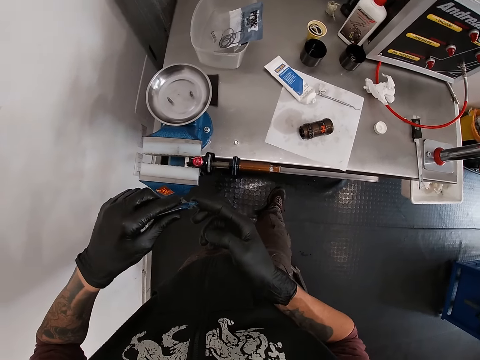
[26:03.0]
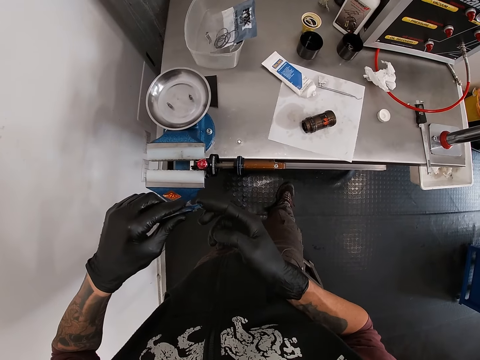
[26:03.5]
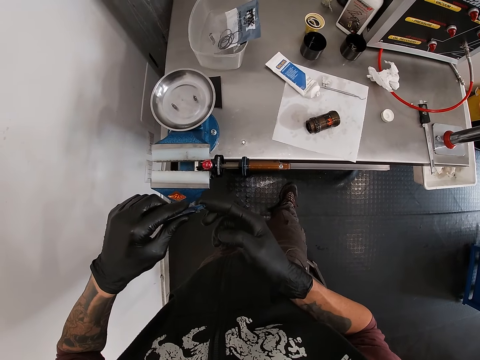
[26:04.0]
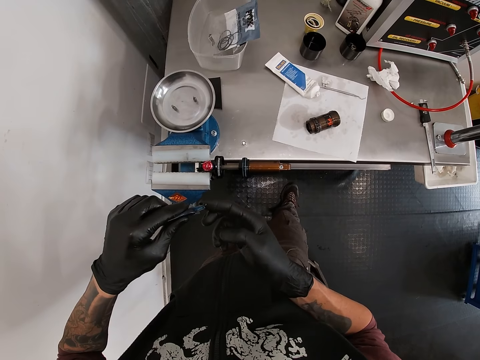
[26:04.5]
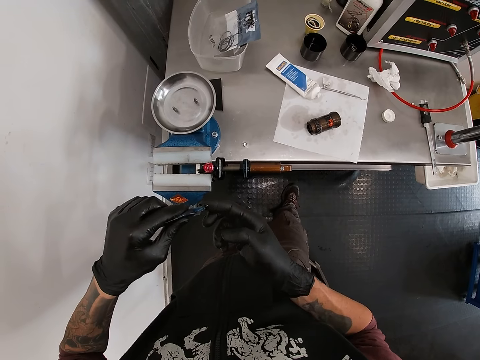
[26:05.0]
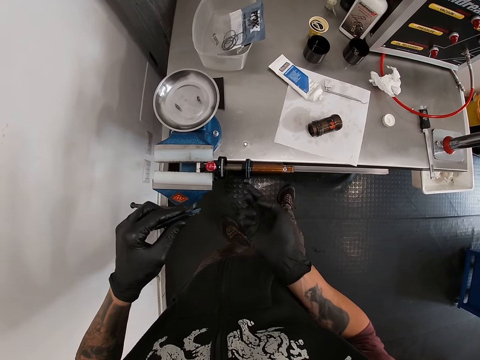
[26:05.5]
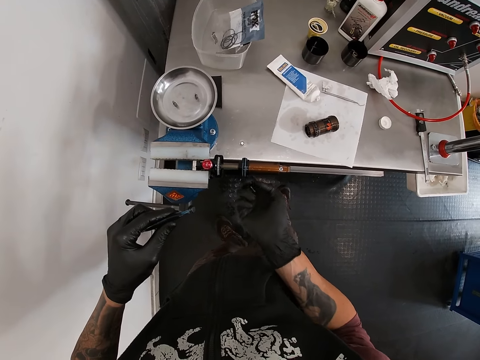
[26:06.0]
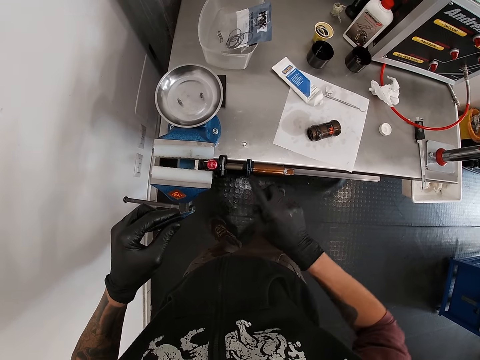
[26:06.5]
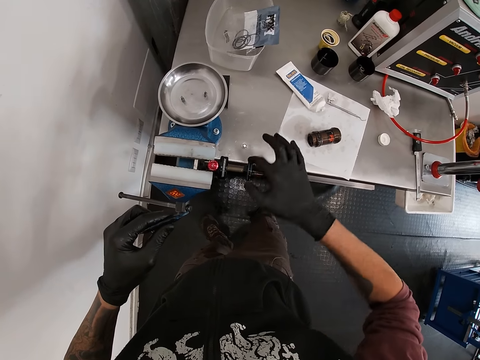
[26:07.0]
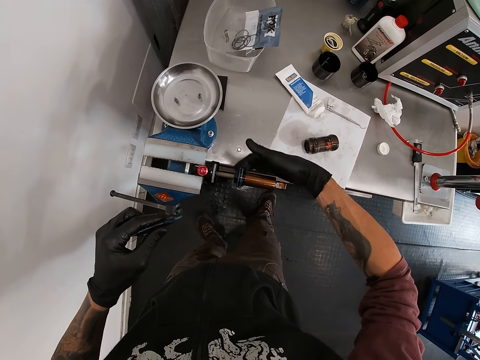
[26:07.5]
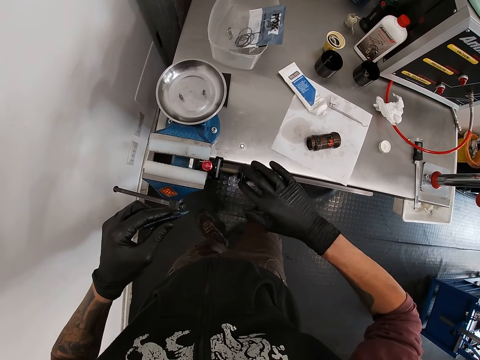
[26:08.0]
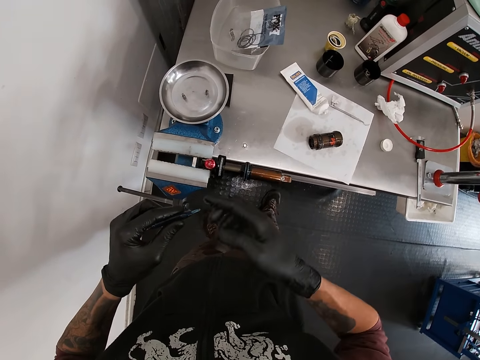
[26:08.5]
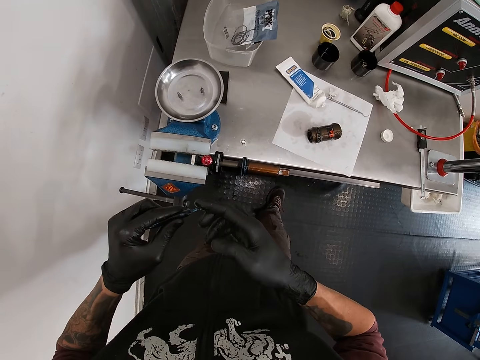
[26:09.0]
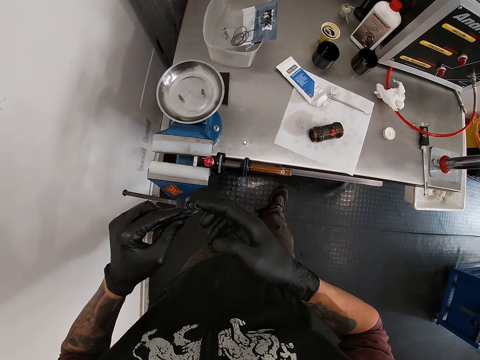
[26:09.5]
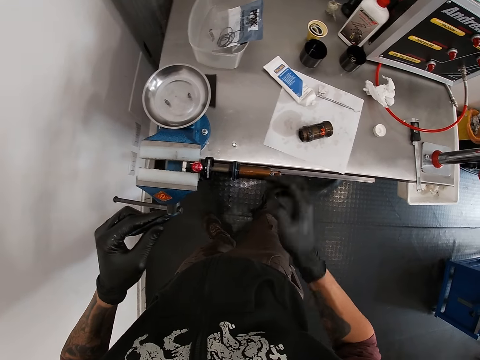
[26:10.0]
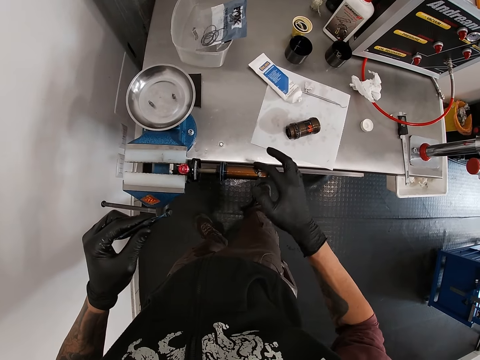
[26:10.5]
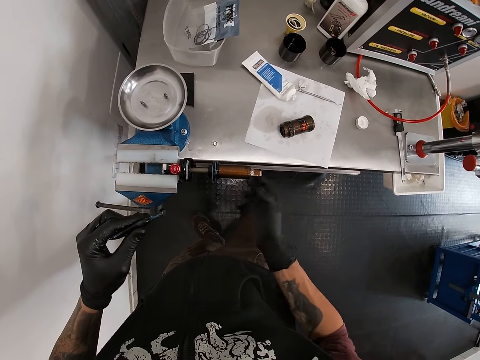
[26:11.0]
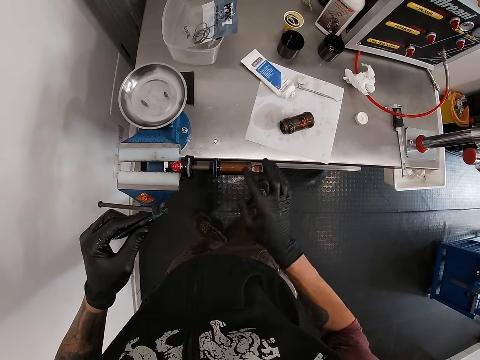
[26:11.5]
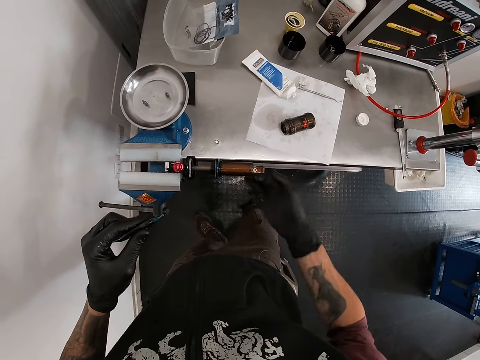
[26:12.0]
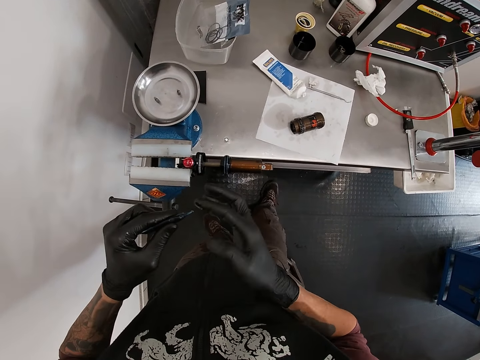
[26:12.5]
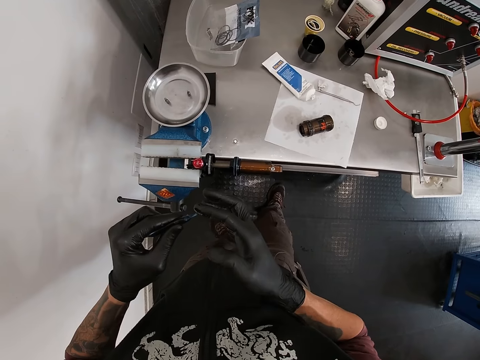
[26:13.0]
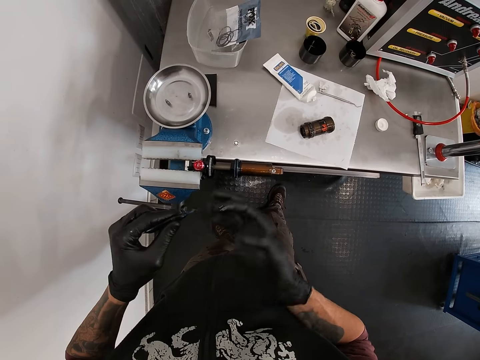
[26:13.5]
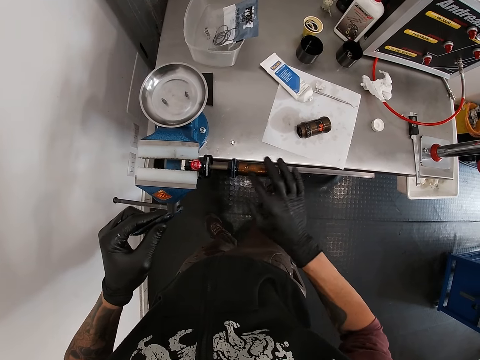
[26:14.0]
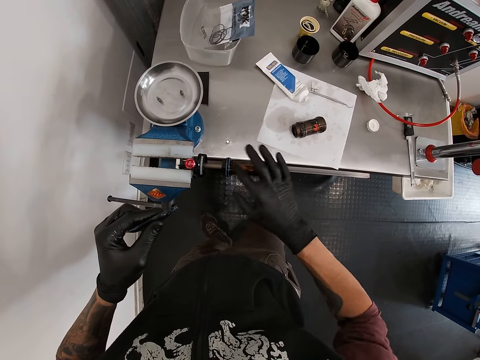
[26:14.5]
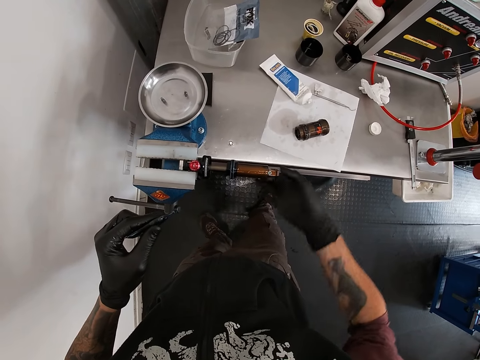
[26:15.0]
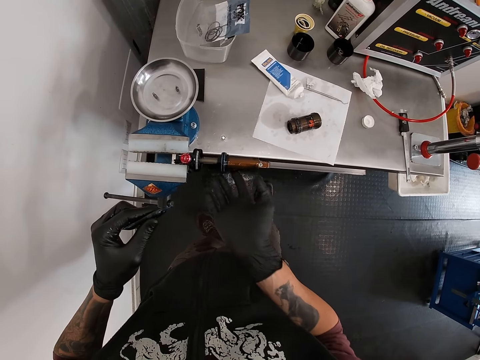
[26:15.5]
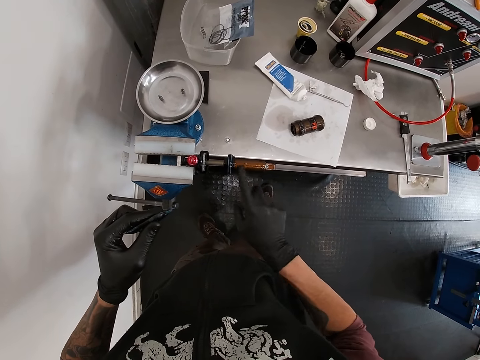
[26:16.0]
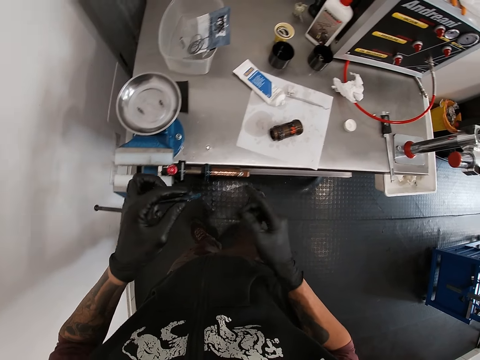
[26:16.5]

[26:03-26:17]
The camera wearer presses out some lubricant from the tube in his left hand to his right hand. He touches the float fluid with a hand. He smears the lubricant in his right hand to the fox float on the bench vice. He touches the swivel vise with a hand. He presses out some lubricant from the tube in his left hand to his right hand. He touches the float fluid with a hand. He smears the lubricant in his right hand to the fox float on the bench vice. He touches the swivel vise with a hand. He touches the float fluid with a hand. He presses out some lubricant from the tube in his left hand to his right hand. He smears the lubricant in his right hand to the fox float on the bench vice. He touches the swivel vise with a hand.

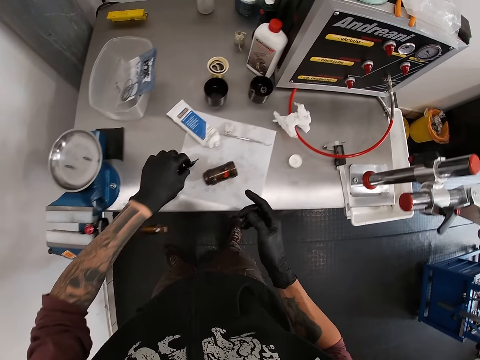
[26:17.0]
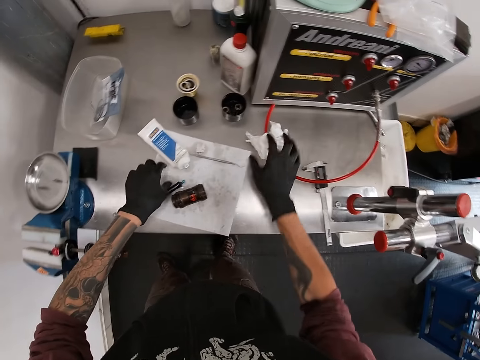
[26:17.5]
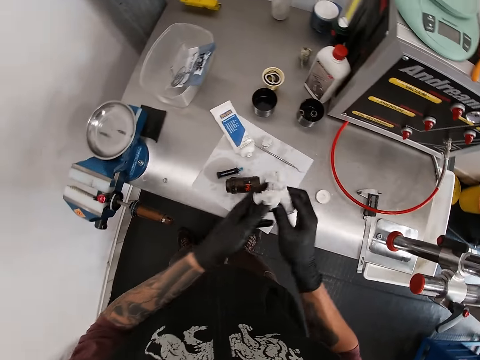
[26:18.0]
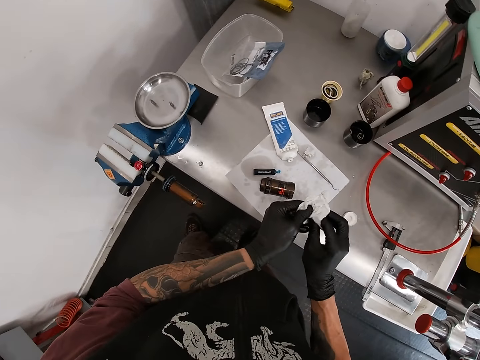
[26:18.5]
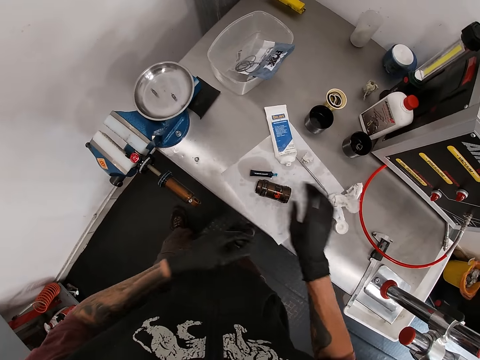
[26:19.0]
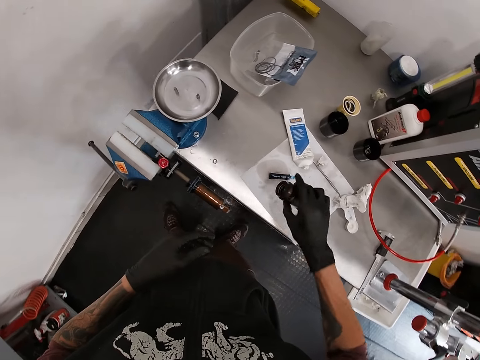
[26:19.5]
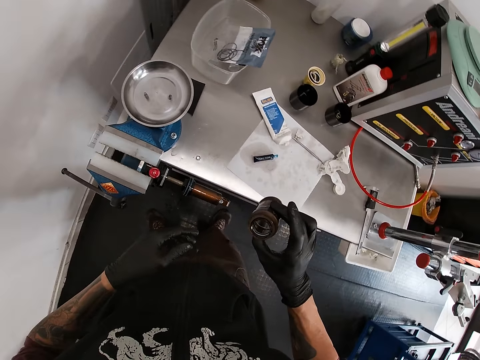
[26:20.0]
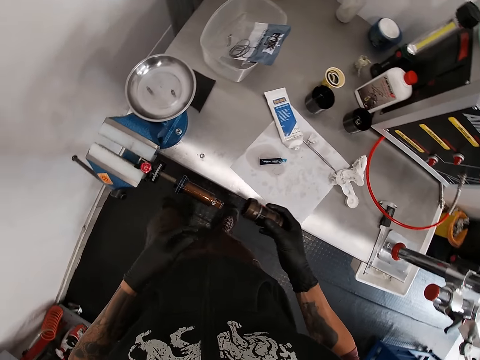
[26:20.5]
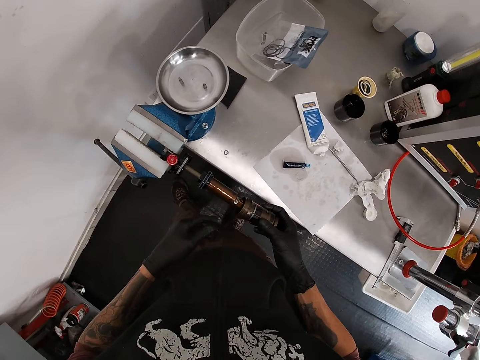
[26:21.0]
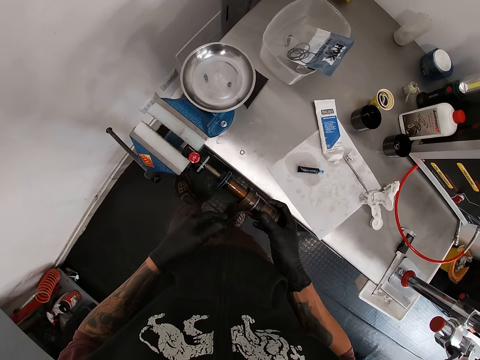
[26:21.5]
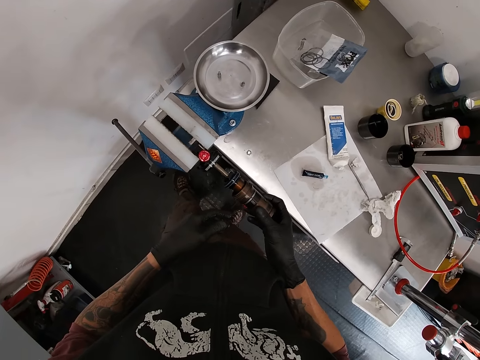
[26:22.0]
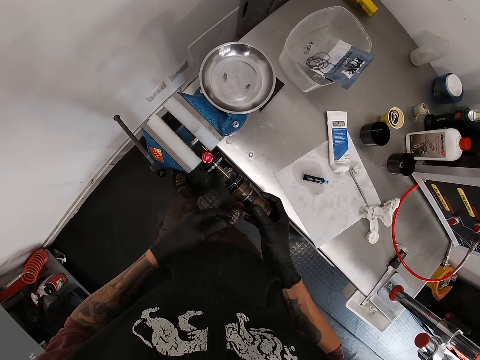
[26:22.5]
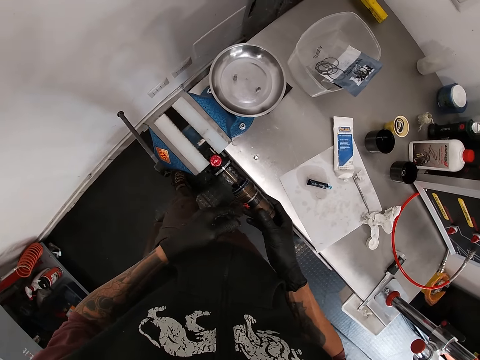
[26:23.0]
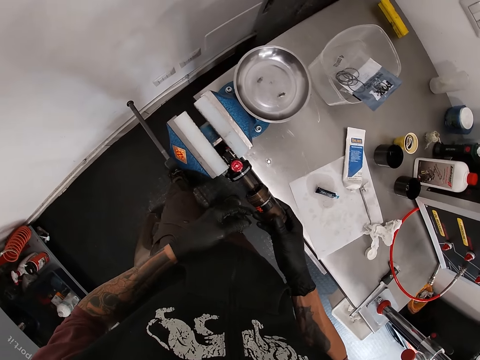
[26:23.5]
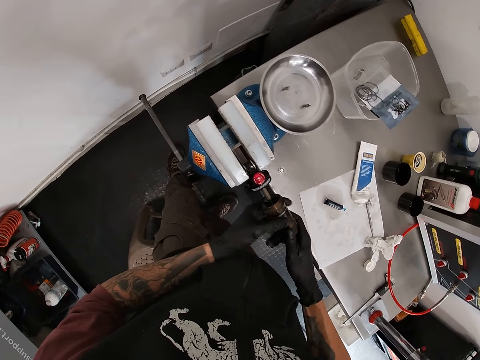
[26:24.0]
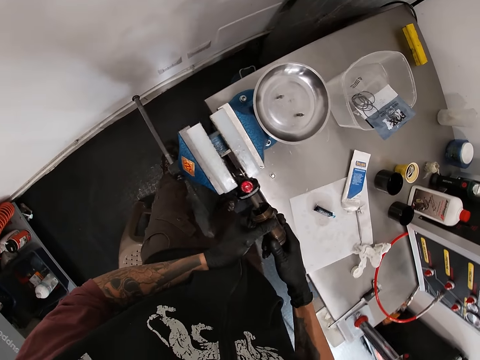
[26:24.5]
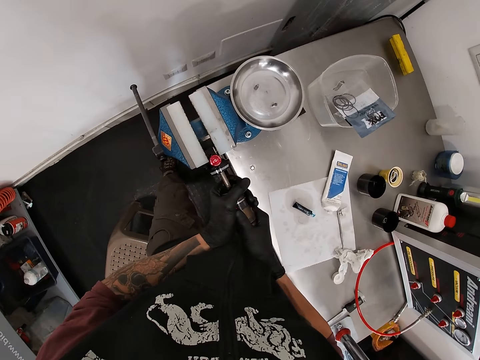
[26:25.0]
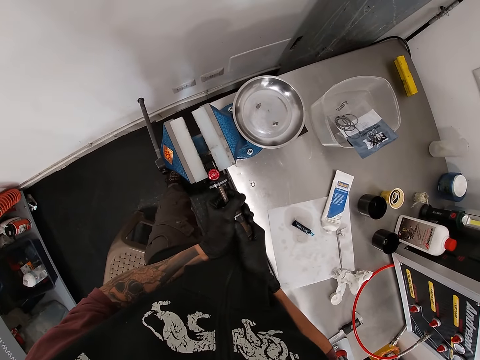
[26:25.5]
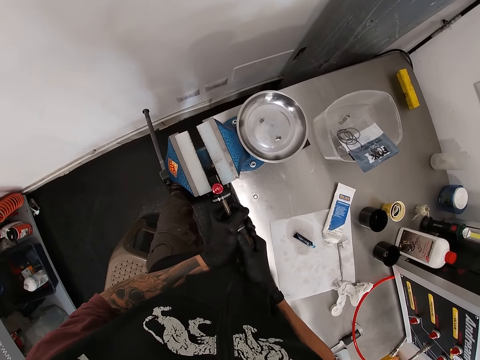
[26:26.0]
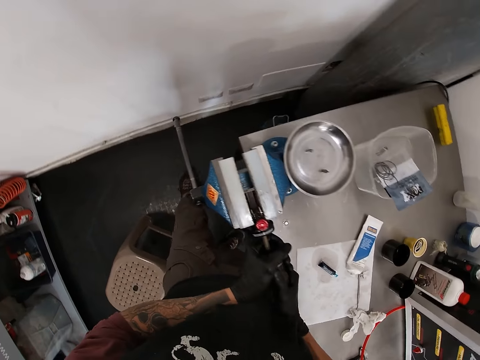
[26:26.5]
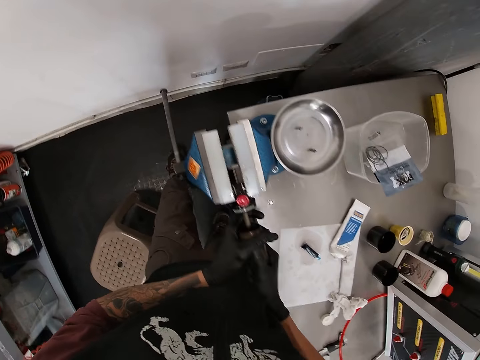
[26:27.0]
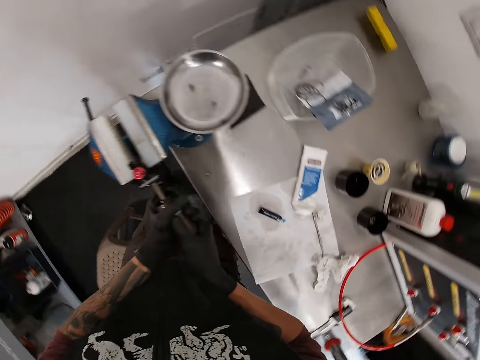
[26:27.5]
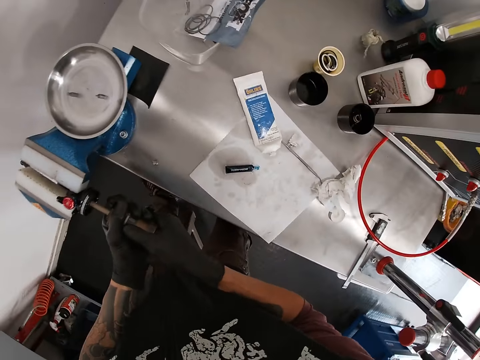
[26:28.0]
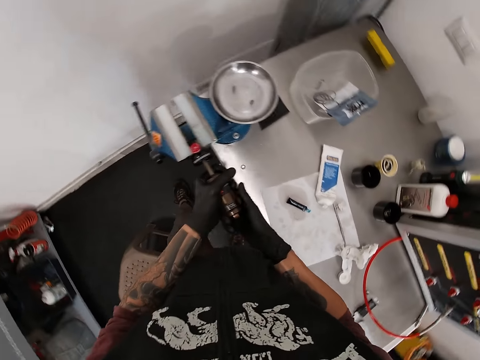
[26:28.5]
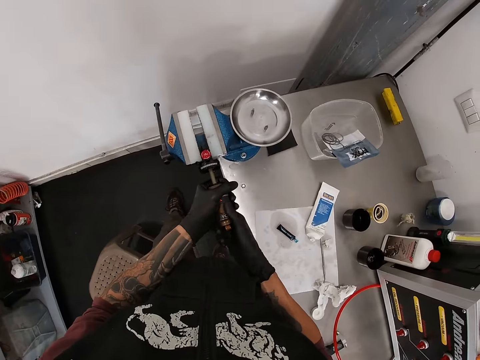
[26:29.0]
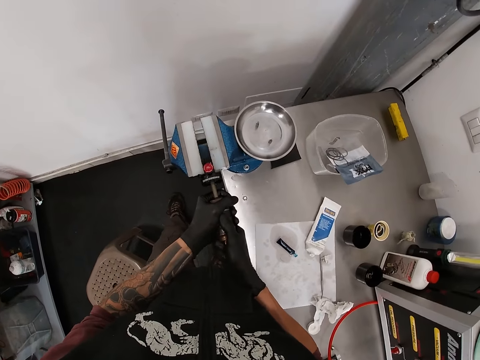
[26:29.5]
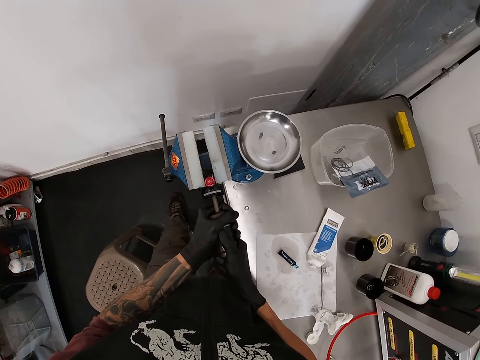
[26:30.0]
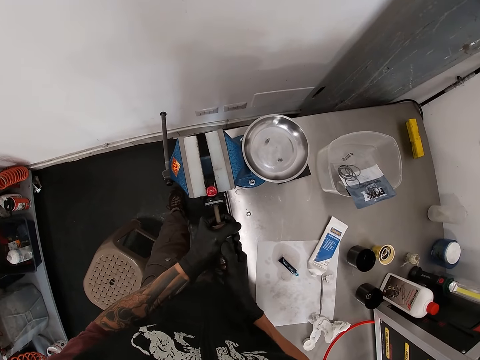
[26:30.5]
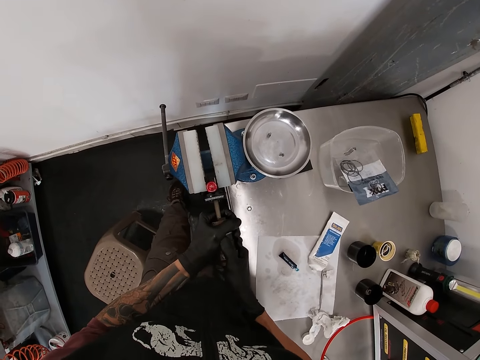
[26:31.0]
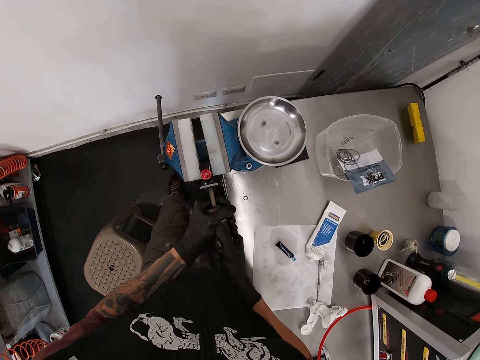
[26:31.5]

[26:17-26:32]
The camera wearer drops the tube in his left hand on the tissue on the bench. He picks up the tissue on the bench with his right hand. He cleans his hands with the tissue. He drops the tissue on the bench. He picks up the hub shell on the tissue on the bench with his right hand. He attaches the hub shell to the fox float on the bench vice with both hands.
